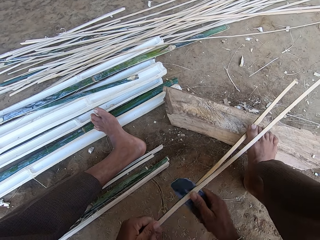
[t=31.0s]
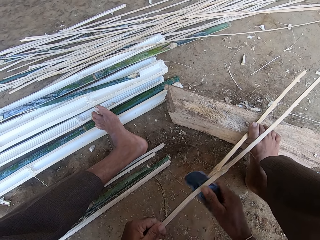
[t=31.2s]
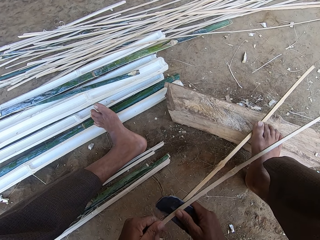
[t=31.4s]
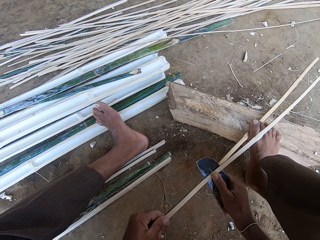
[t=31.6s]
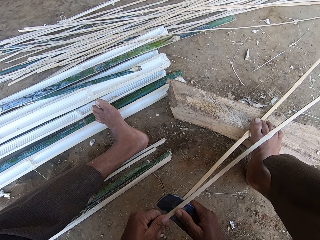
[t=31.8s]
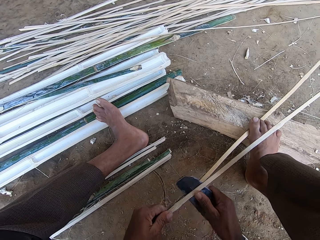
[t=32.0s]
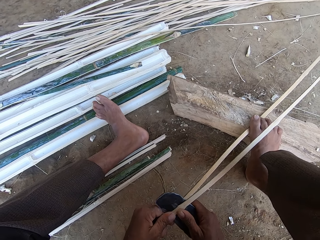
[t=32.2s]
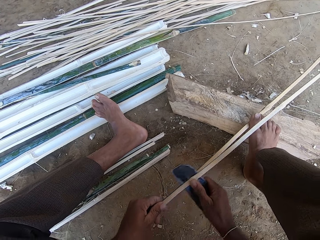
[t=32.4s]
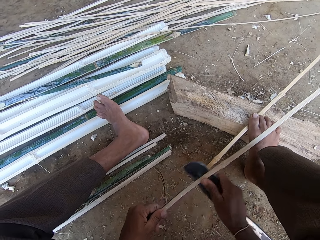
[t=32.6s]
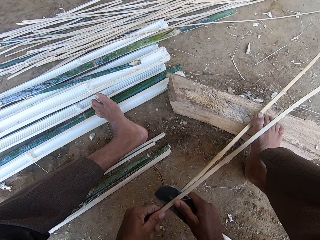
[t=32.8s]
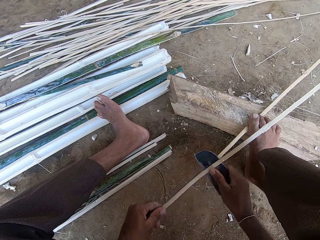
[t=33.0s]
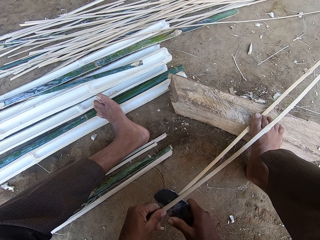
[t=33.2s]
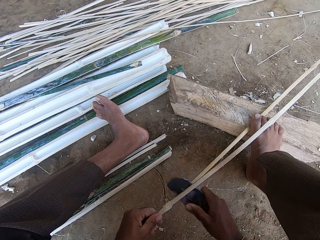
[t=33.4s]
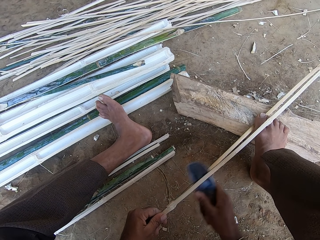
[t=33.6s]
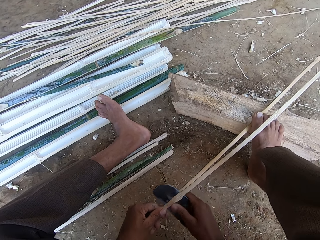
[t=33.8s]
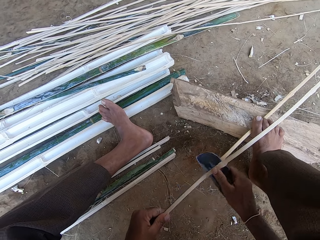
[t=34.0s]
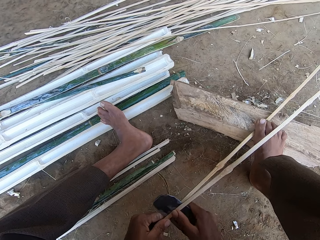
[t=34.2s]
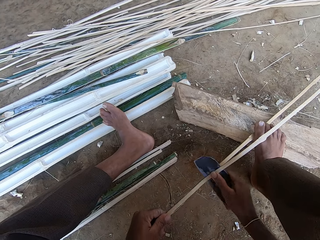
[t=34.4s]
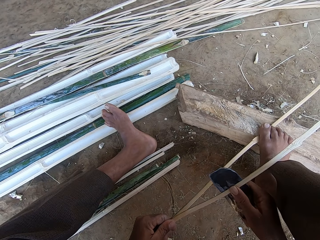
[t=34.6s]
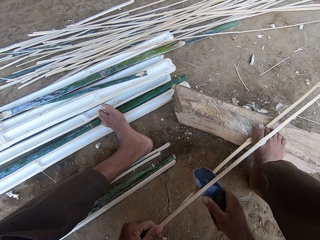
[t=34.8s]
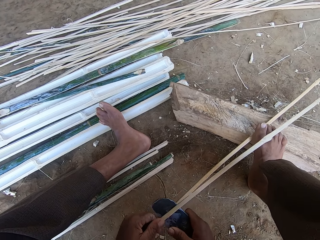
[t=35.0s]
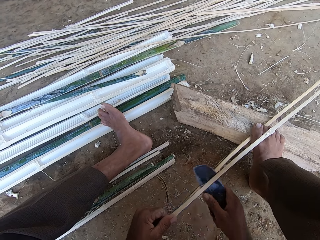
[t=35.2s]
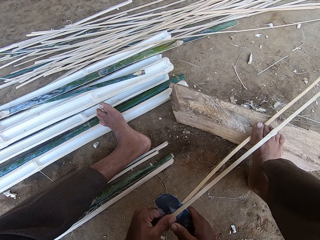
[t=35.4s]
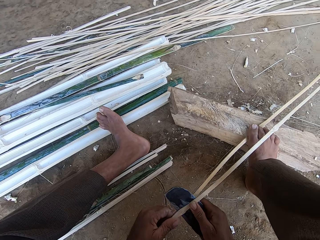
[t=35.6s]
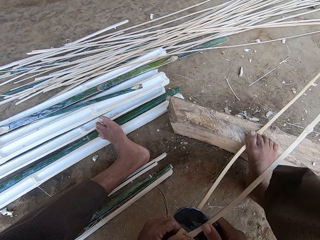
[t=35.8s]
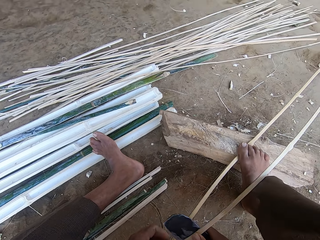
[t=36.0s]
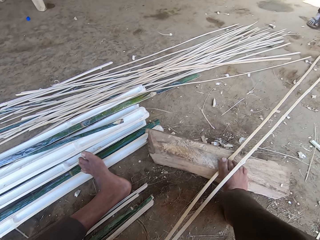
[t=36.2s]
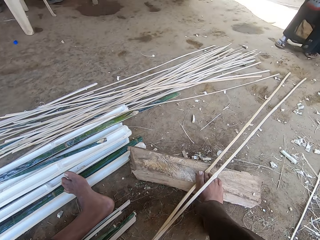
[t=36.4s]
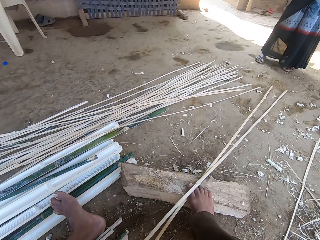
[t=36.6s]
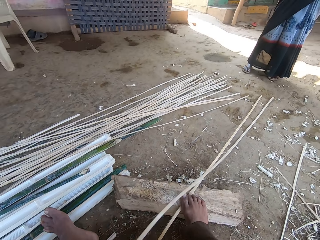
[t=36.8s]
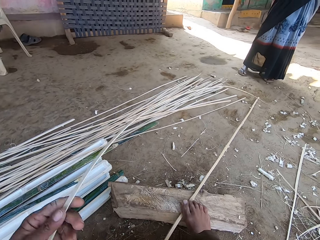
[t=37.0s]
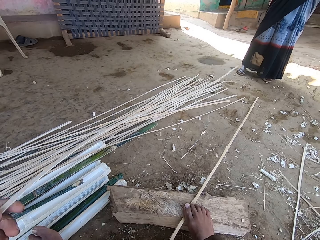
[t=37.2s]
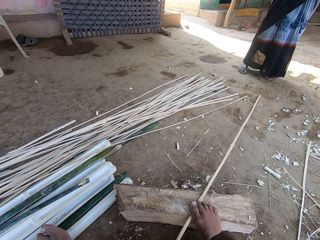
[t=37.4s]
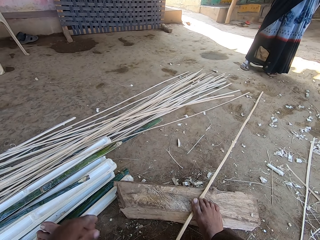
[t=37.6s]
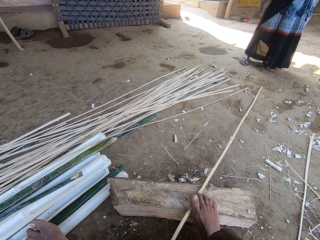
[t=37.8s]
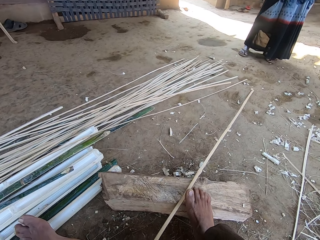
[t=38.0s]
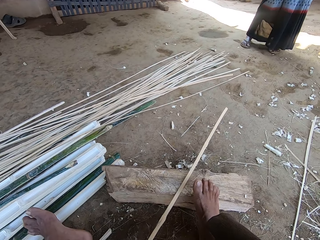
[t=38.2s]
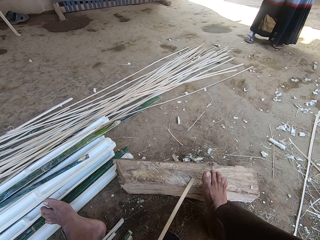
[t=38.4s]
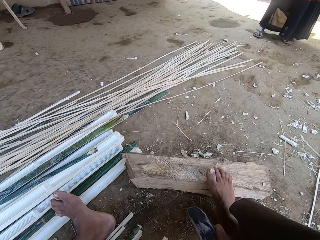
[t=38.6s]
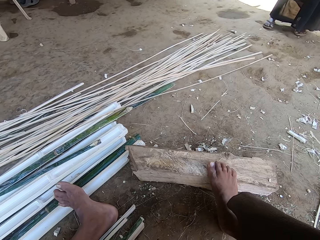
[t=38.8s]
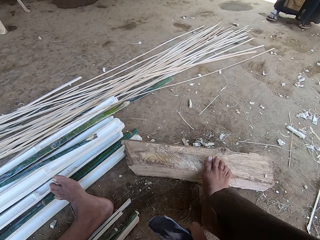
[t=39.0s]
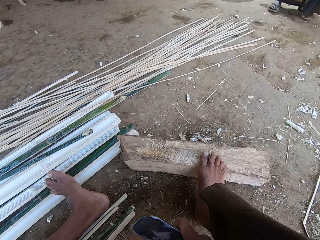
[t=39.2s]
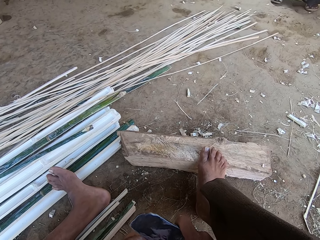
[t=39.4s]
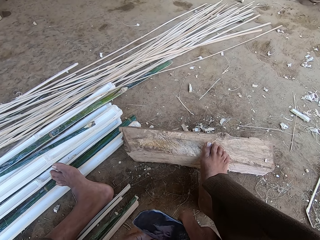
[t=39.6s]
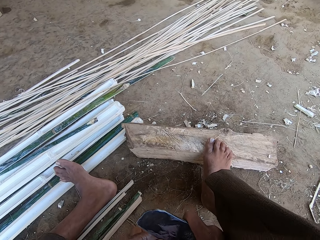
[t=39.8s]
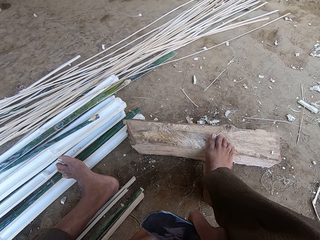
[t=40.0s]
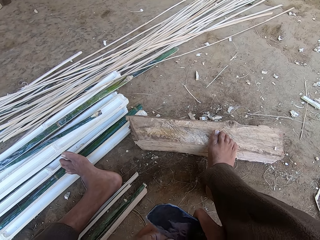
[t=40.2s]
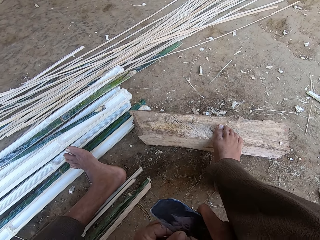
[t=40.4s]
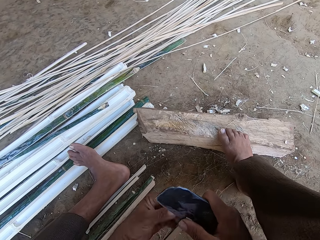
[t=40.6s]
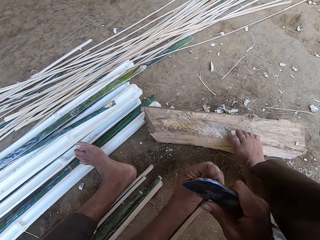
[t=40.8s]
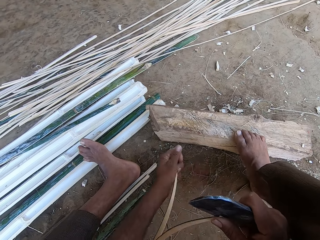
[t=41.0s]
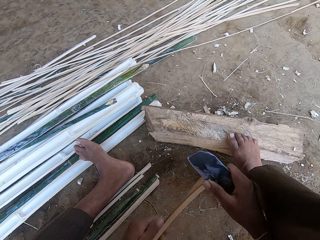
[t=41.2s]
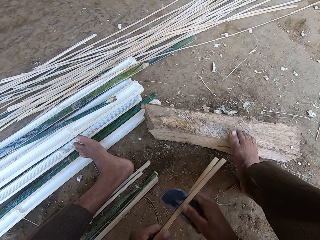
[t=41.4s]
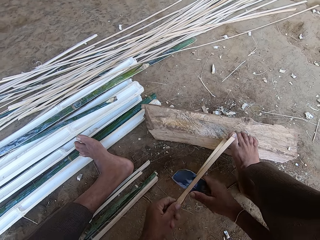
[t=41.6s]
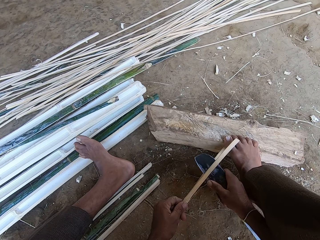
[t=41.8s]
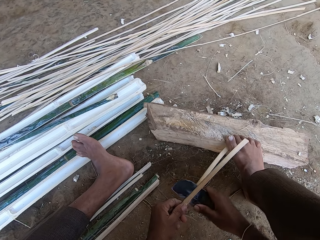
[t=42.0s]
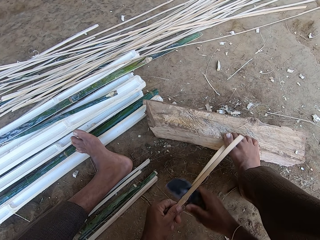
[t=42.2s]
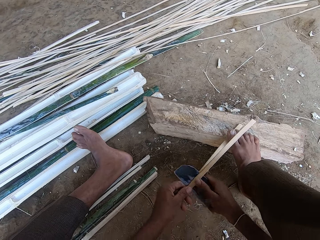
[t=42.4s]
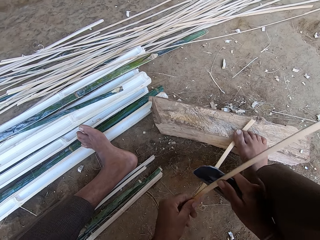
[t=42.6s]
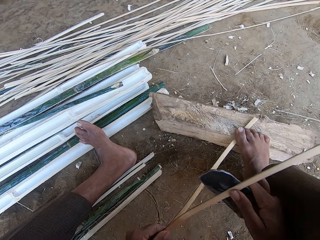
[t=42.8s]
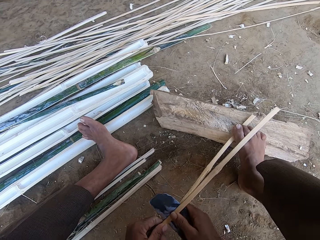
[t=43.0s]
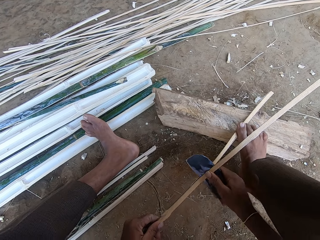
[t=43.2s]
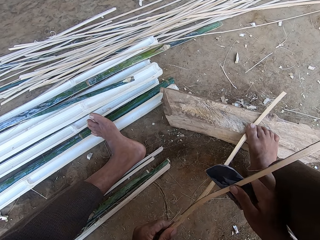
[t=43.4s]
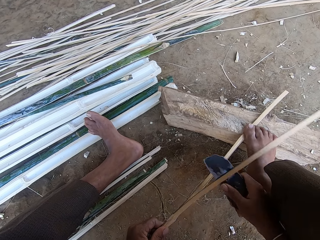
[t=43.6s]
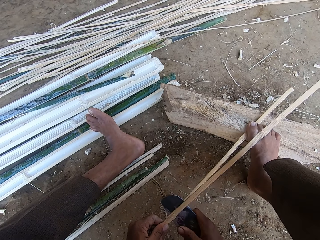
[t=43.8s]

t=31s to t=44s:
A woman talks to the camera wearer. The camera wearer talks to the woman. They deposit the reeds or bamboo aside. They move bamboo. They slice bamboo. They step on bamboo.

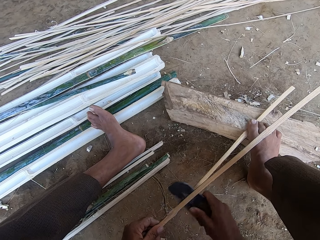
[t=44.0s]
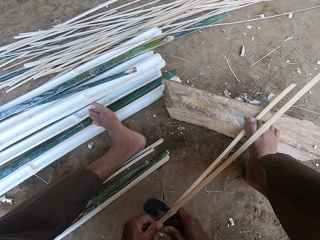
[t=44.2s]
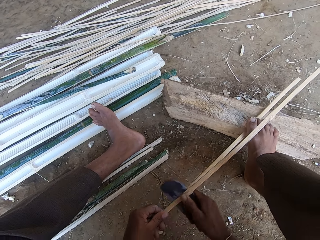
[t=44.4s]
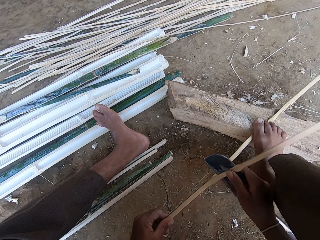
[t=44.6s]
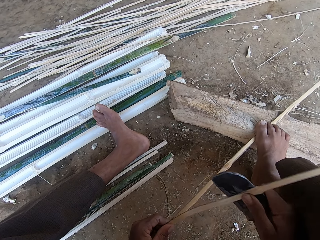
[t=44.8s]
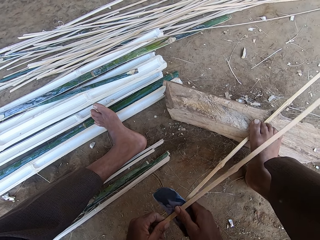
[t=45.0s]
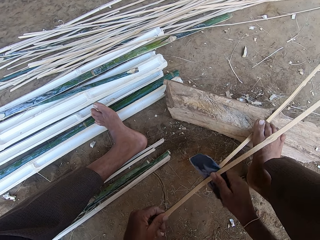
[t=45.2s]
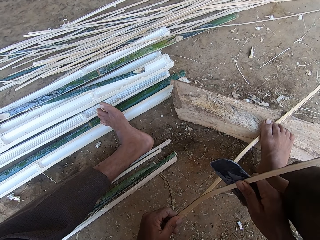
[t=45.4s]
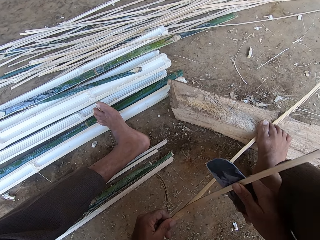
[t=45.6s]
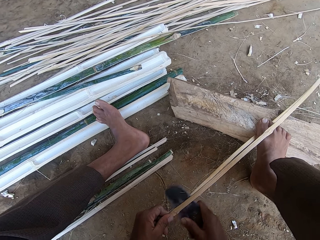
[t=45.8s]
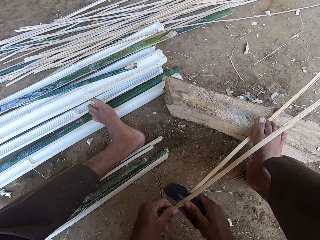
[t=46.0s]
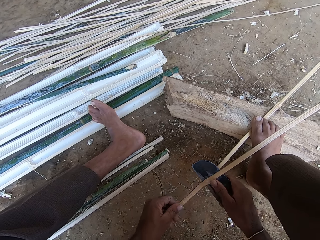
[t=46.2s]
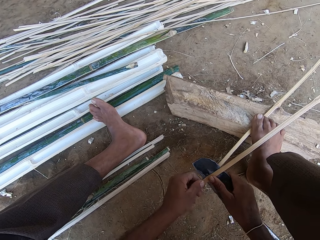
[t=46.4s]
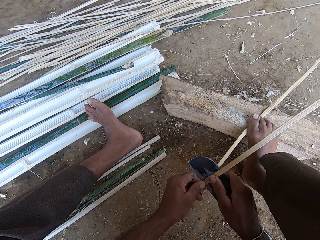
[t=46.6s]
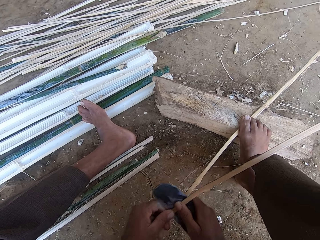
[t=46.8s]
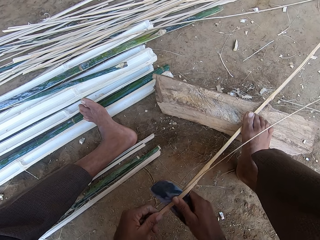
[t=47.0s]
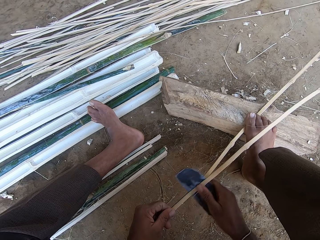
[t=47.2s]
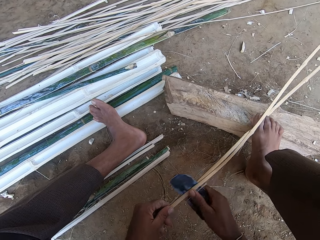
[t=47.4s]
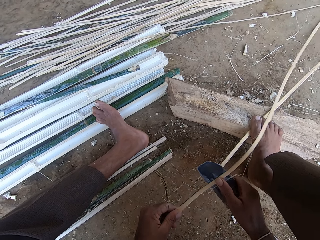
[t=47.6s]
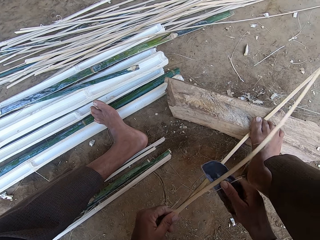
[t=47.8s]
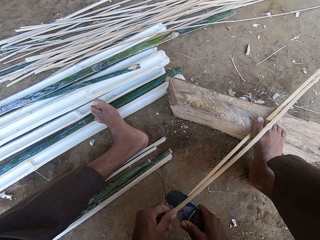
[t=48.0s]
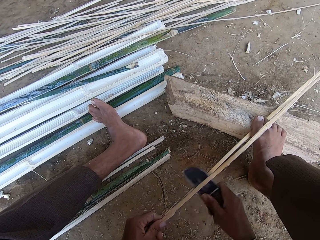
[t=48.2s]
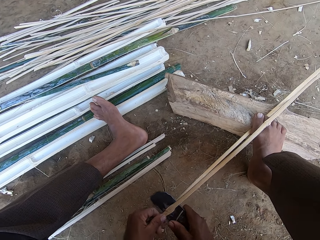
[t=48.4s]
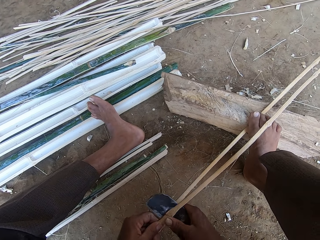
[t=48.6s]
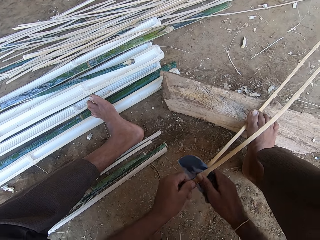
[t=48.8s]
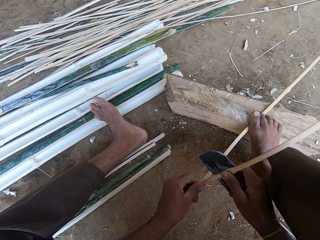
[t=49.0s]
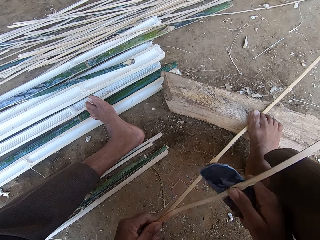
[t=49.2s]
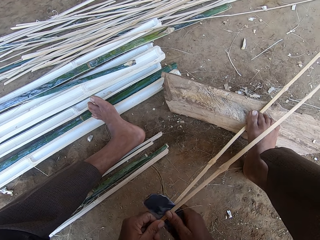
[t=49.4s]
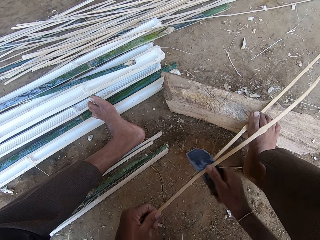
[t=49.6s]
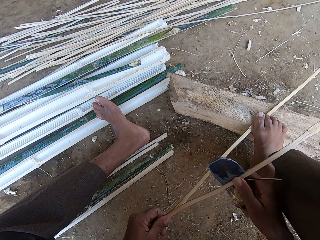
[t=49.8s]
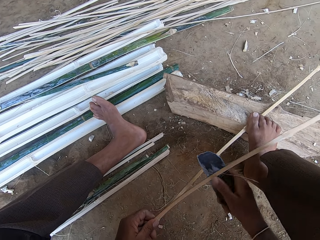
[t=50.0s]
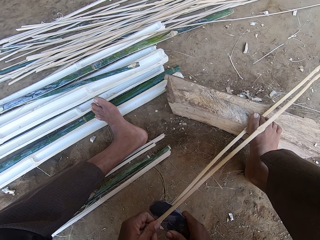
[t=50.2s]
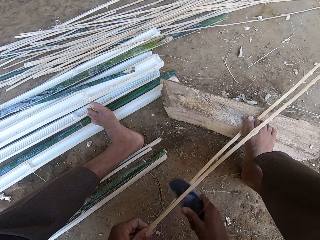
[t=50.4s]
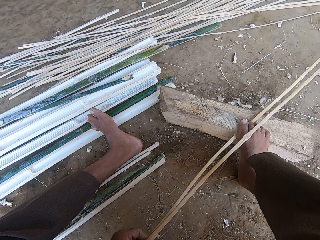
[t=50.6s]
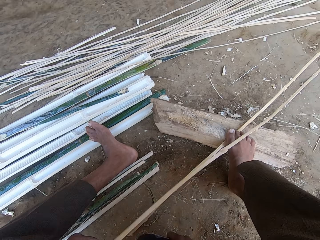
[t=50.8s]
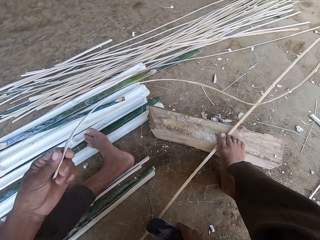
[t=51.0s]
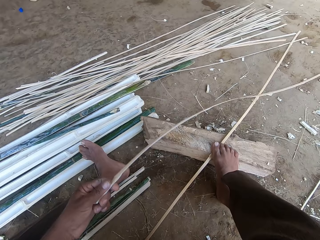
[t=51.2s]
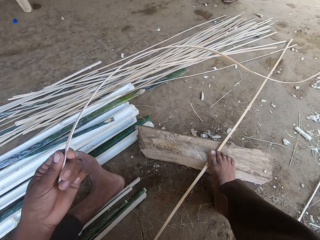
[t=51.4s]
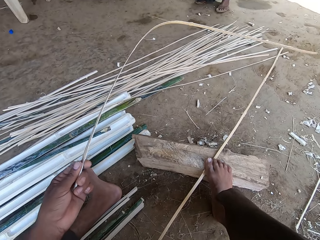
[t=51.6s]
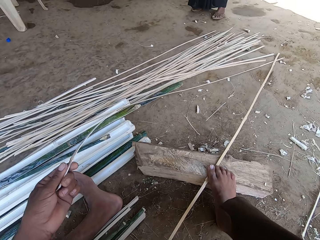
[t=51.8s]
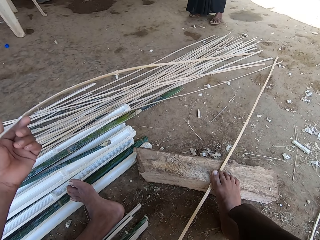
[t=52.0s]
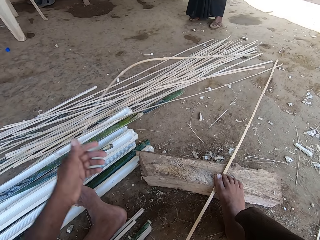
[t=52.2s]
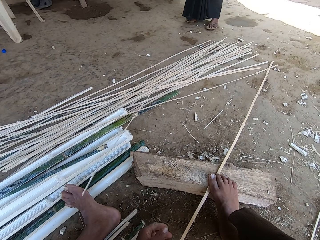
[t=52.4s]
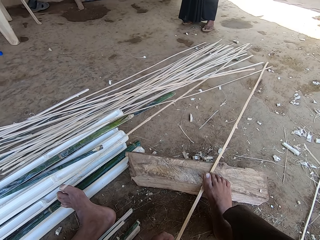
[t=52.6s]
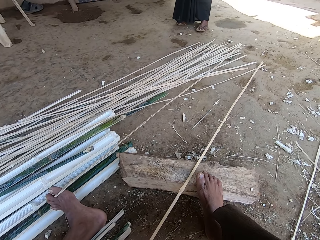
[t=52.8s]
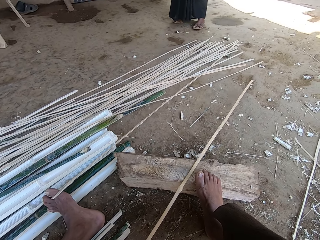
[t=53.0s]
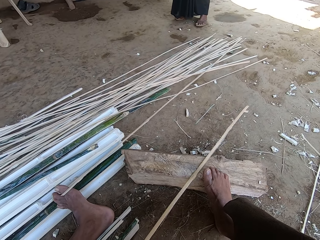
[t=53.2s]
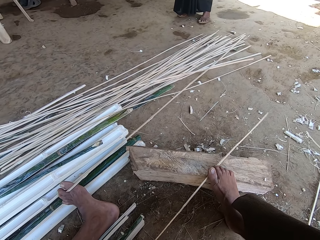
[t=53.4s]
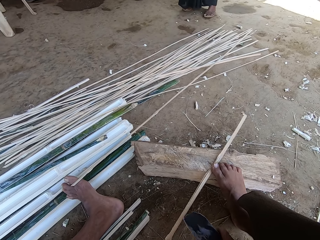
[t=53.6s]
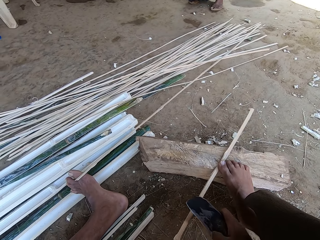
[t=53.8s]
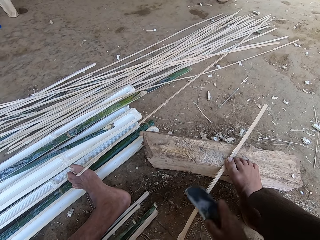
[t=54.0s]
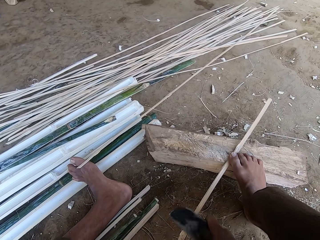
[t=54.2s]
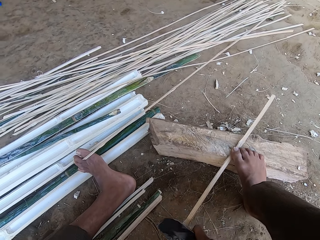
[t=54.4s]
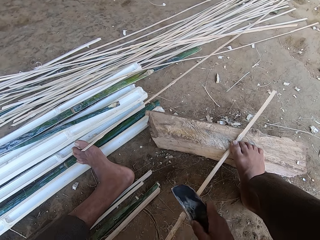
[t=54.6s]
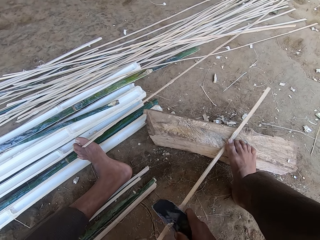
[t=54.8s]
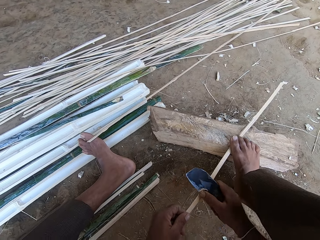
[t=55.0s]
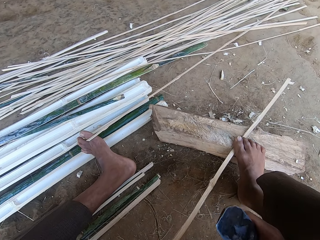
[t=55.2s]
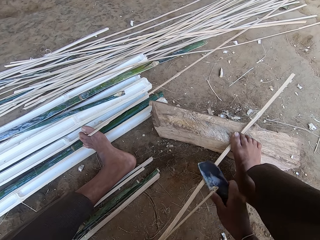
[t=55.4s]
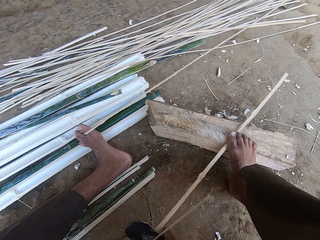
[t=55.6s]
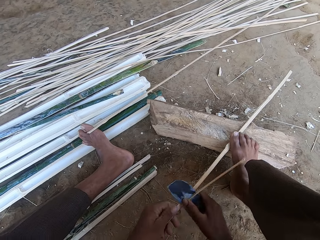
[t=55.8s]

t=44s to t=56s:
The camera wearer talks to a woman. They chop the reeds with a sickle. The woman talks to the camera wearer. The camera wearer drops bamboo. They move bamboo. They scrape bamboo.
